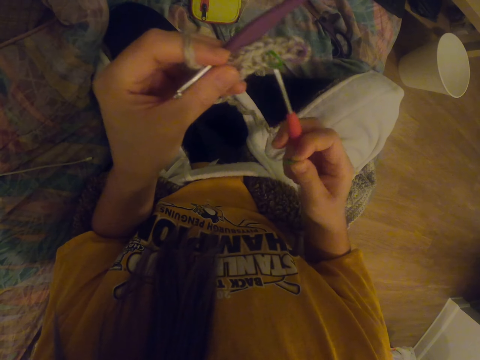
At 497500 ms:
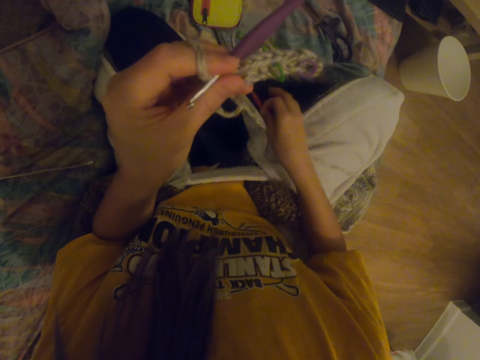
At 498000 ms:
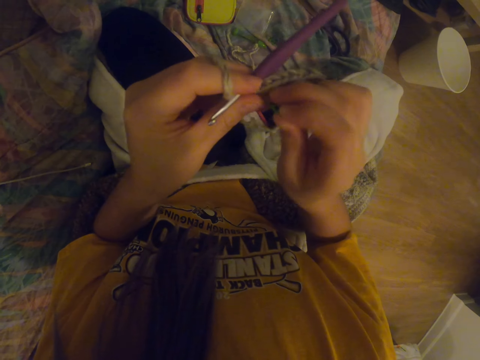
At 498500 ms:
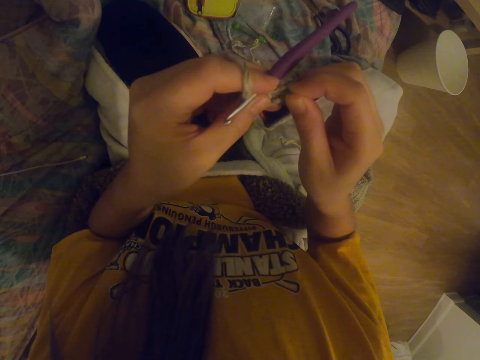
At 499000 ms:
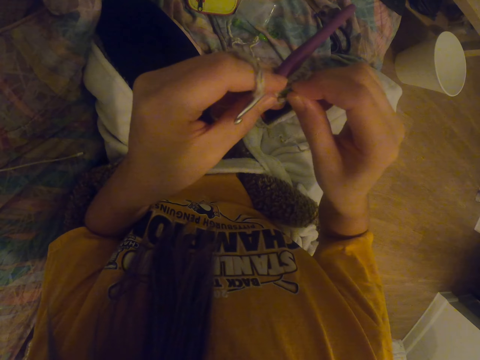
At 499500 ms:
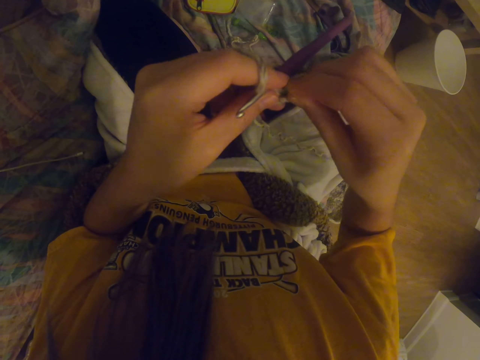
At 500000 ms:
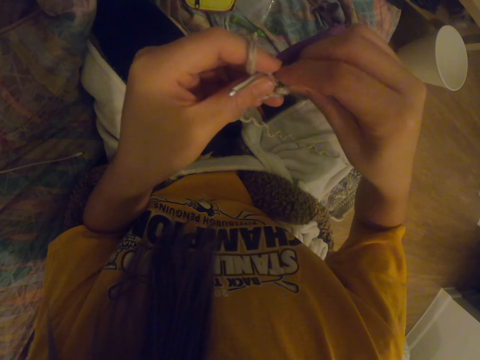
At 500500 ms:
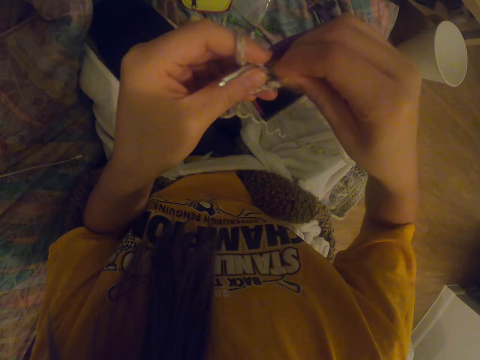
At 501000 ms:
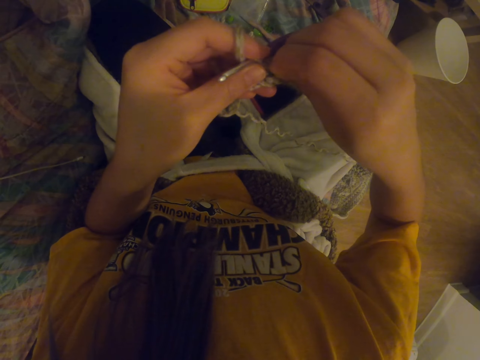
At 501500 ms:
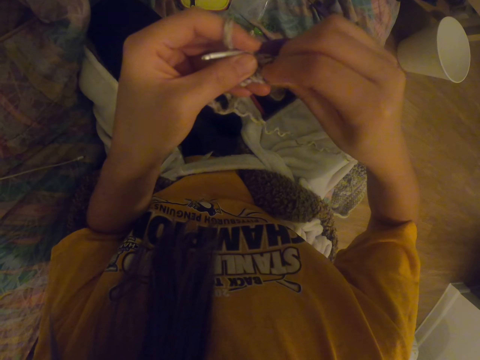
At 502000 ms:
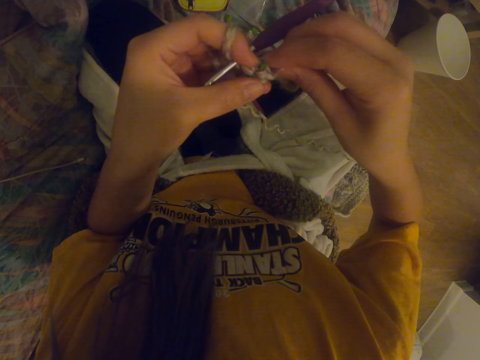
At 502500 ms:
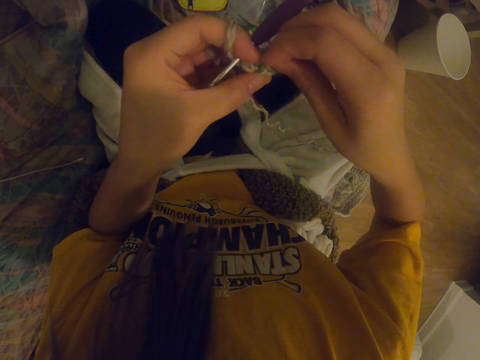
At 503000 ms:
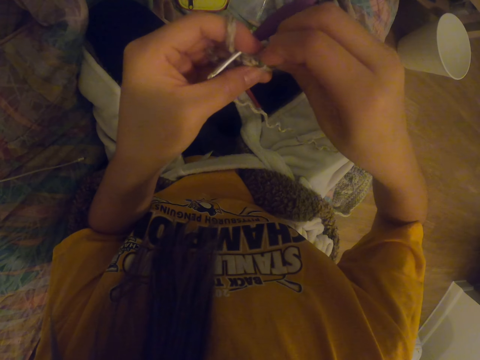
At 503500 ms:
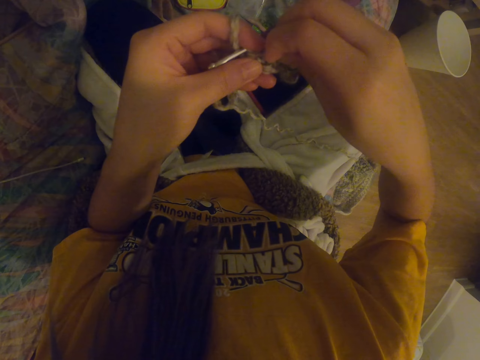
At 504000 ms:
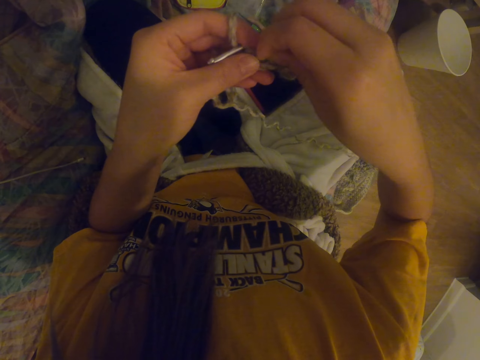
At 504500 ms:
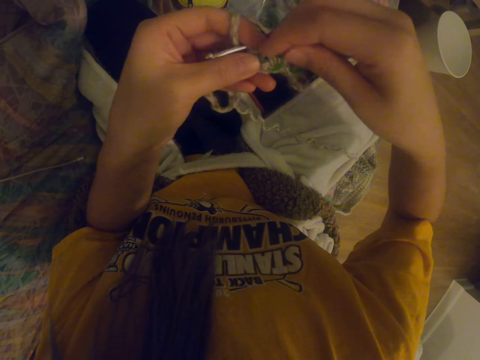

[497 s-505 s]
The camera wearer removes a crochet hook from a fabric. They place the crochet hook on the couch. They put a hook in the fabric.

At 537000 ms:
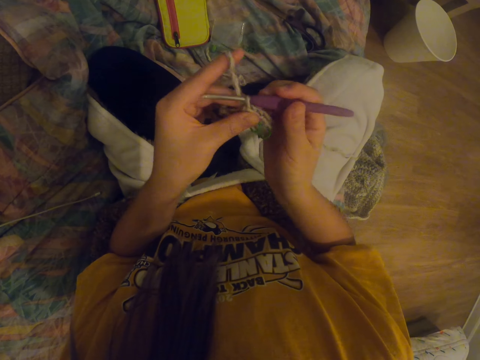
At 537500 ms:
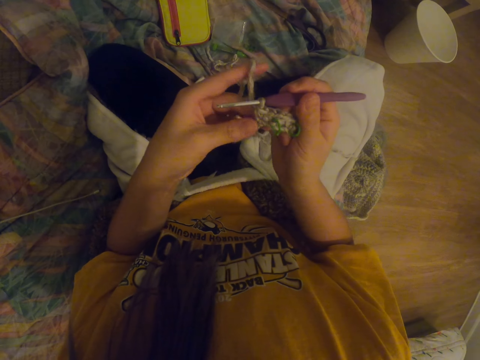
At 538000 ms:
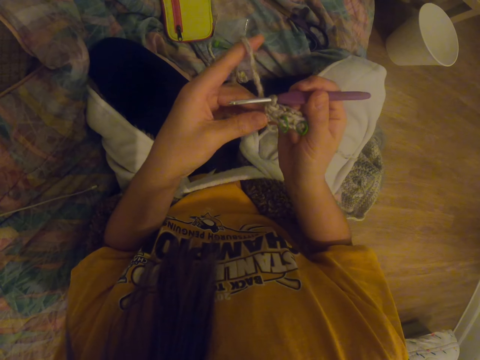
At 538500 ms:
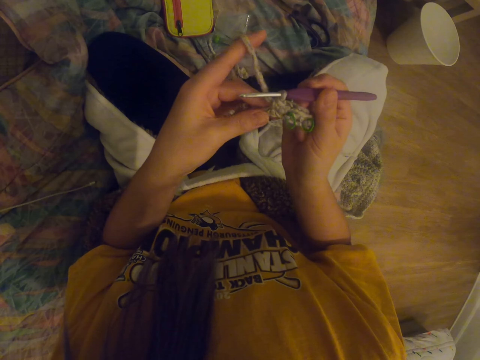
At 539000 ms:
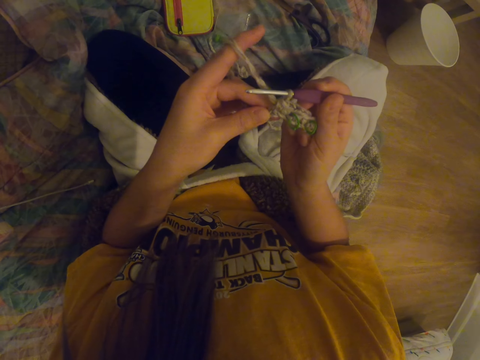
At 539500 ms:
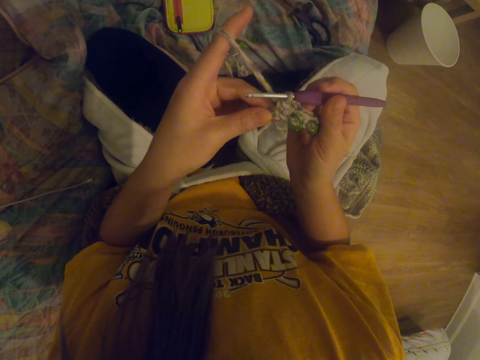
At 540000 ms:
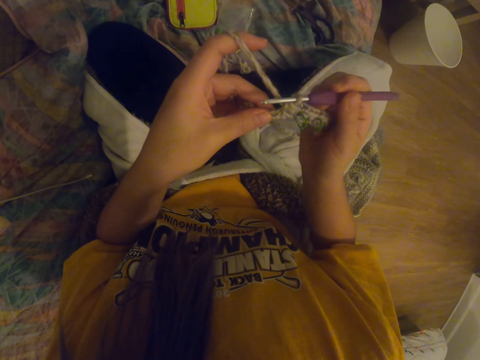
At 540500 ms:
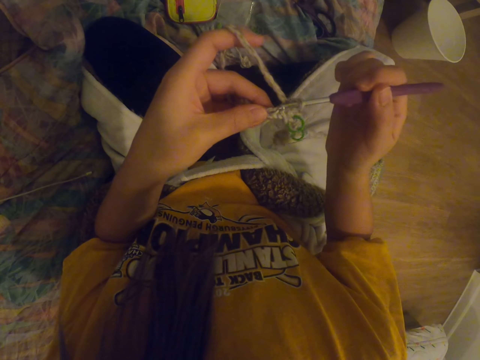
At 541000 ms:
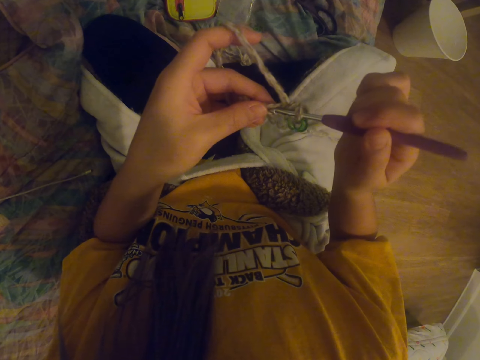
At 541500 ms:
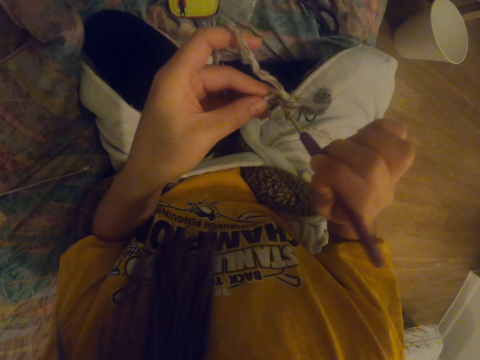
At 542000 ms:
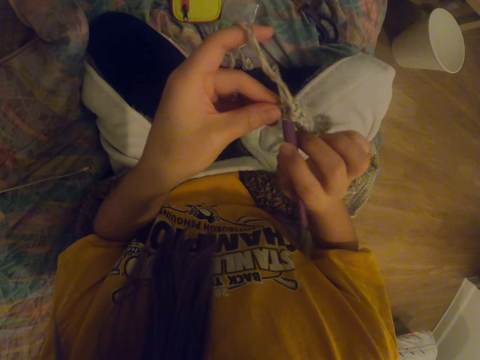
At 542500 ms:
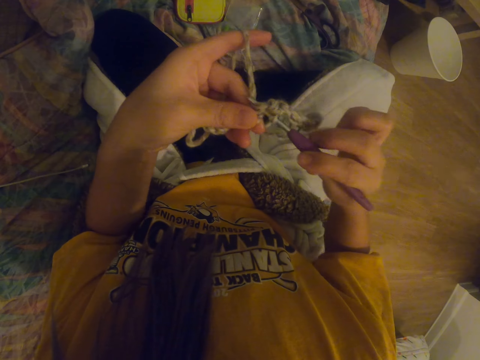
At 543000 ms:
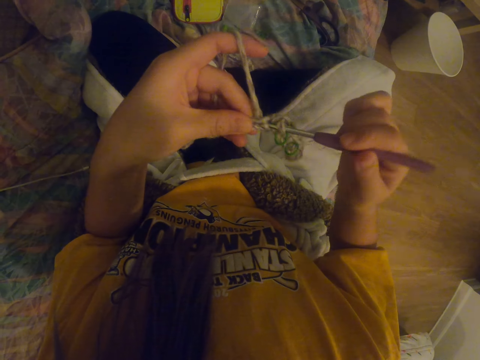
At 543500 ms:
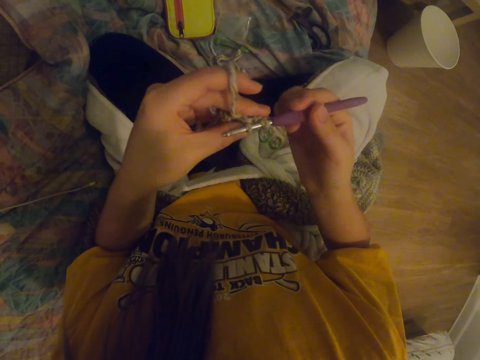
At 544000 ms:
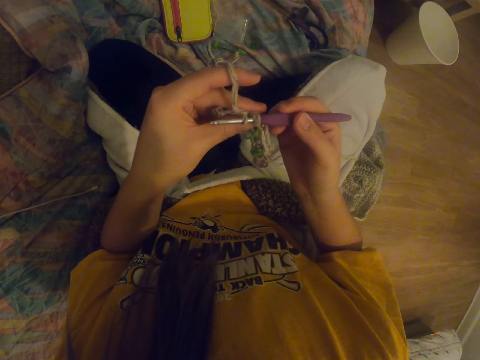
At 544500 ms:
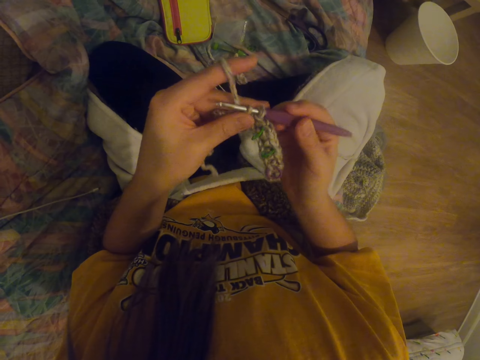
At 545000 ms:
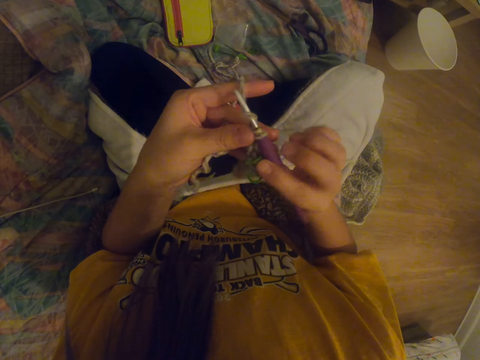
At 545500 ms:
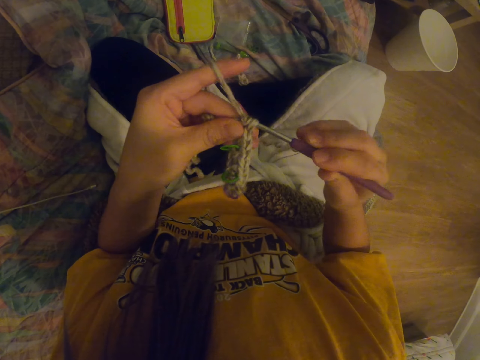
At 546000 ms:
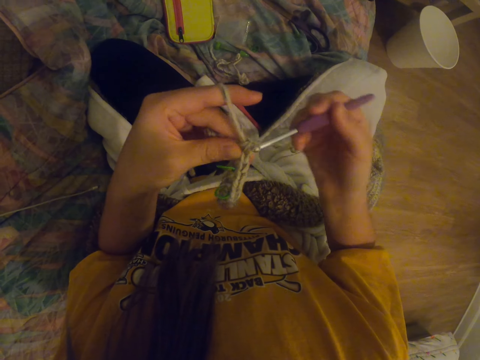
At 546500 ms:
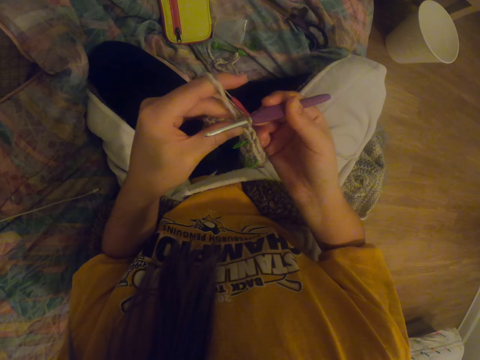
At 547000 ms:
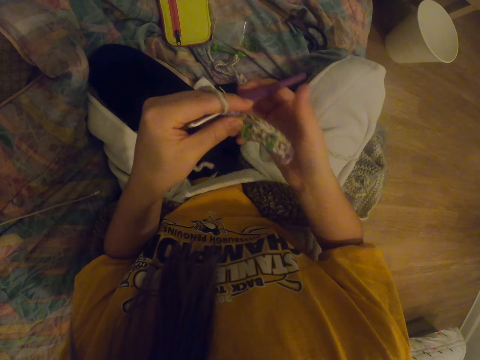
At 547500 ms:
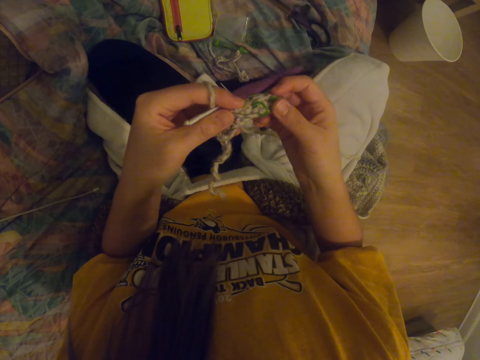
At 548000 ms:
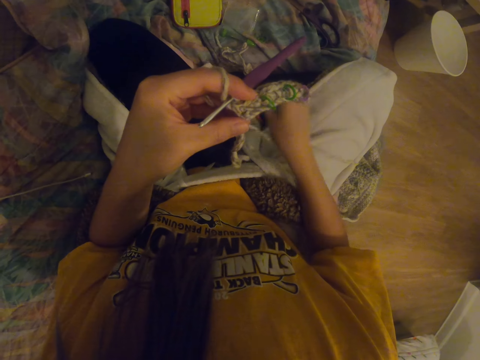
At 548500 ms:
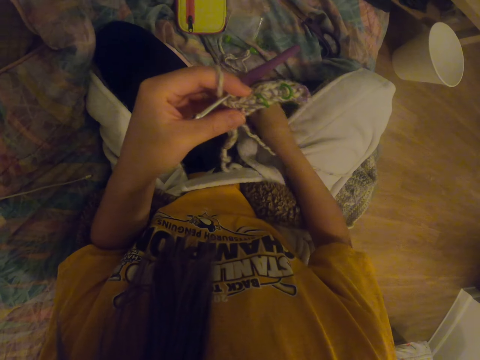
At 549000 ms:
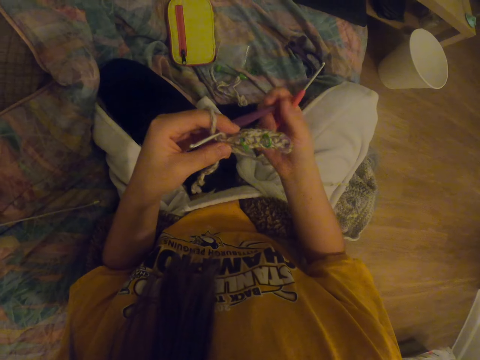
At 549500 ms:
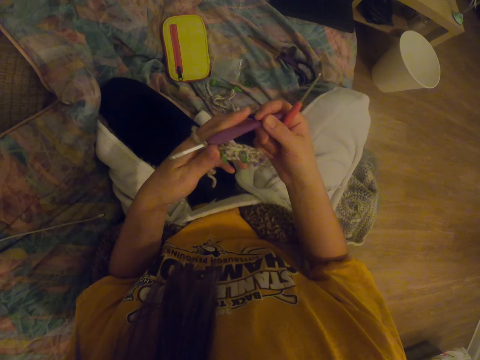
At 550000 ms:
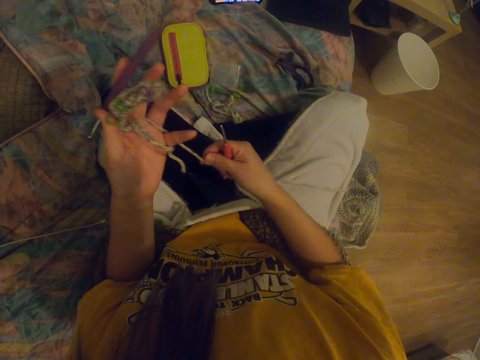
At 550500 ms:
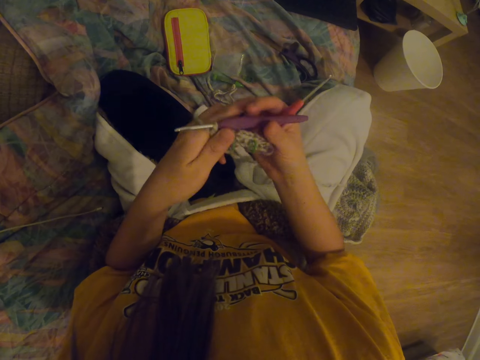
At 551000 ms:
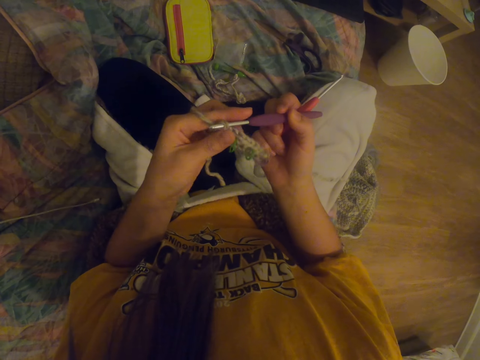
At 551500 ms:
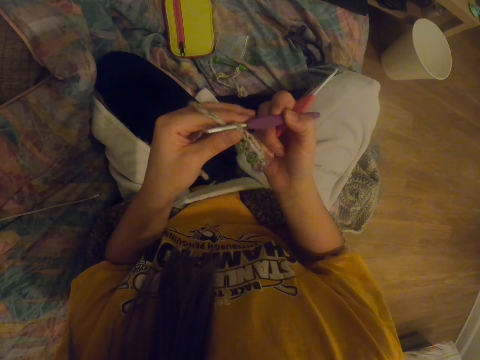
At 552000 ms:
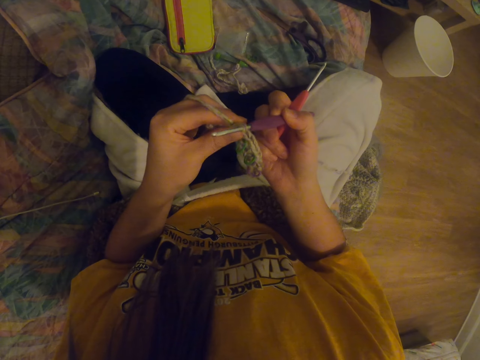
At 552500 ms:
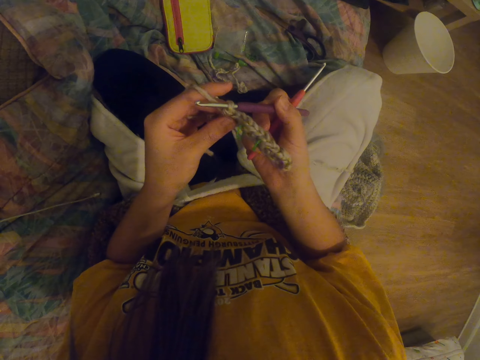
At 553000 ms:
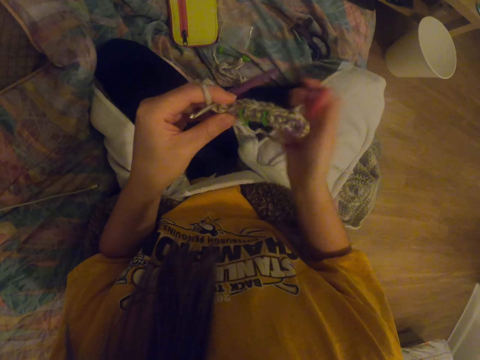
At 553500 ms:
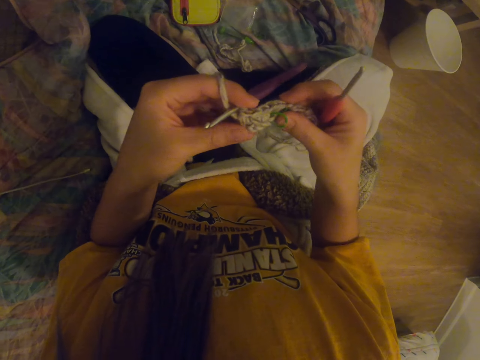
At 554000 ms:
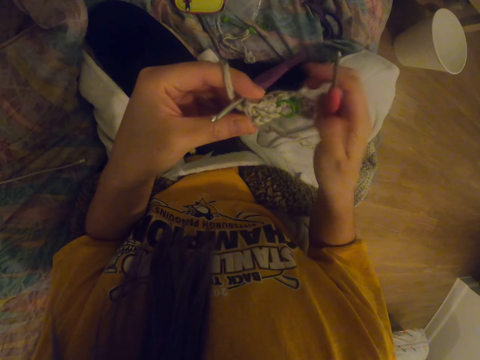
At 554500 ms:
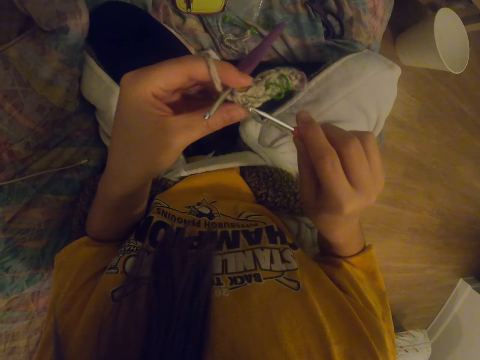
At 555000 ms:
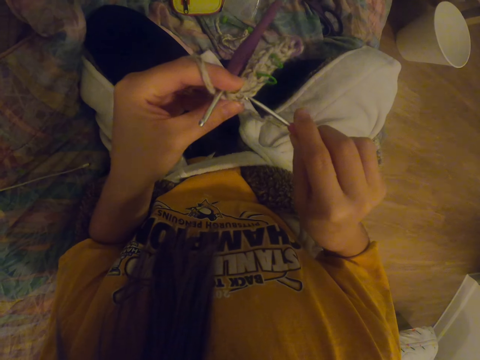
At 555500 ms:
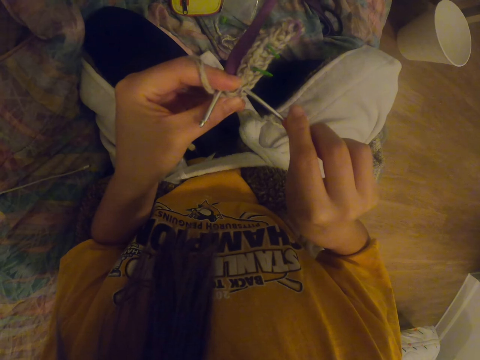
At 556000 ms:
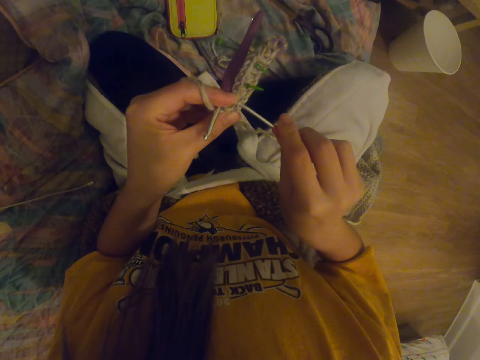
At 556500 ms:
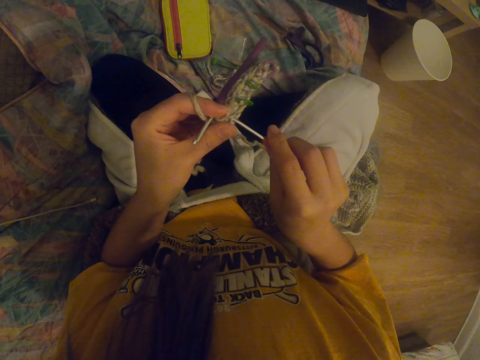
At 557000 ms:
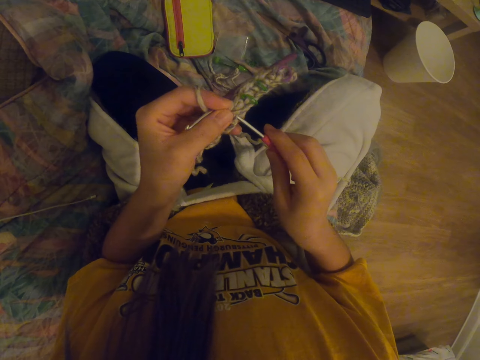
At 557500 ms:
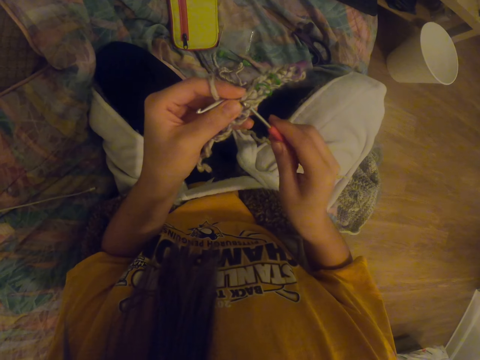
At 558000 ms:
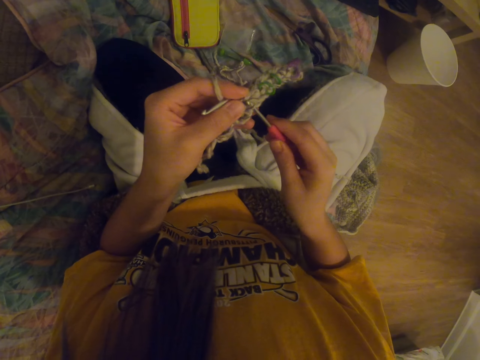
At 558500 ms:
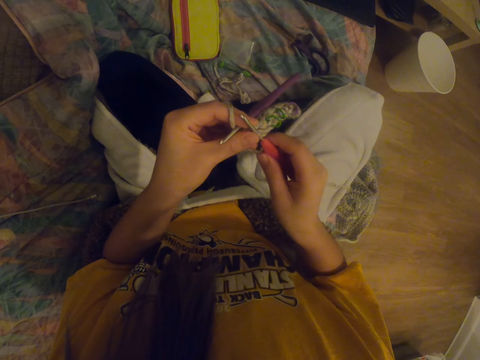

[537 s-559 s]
The camera wearer stares at the garment. They knit the garment. They hold a fabric with a hand. They stretch the garment. They pick up another crochet hook. They hold the other crochet hook. They hold a knitting thread with a hand. They stretch the thread. They hold the other crochet hook. They stretch the garment. They hold the fabric with a hand. They insert the crochet hook into the garment.
